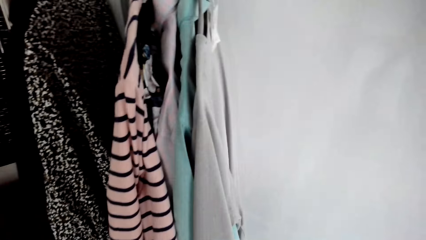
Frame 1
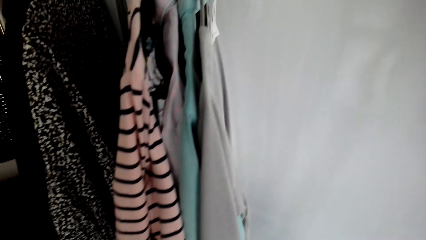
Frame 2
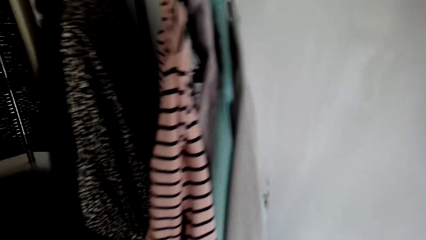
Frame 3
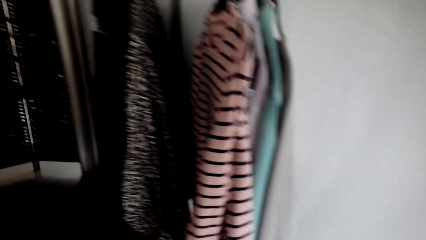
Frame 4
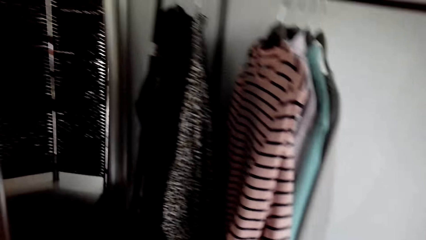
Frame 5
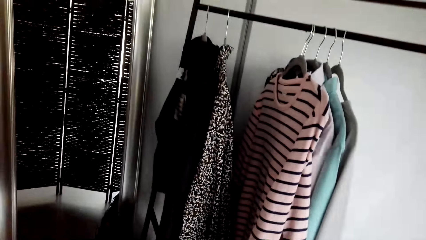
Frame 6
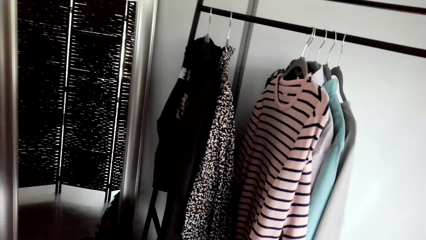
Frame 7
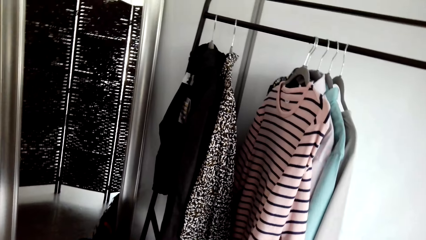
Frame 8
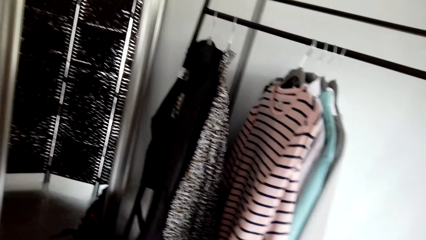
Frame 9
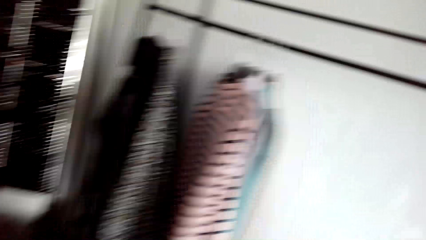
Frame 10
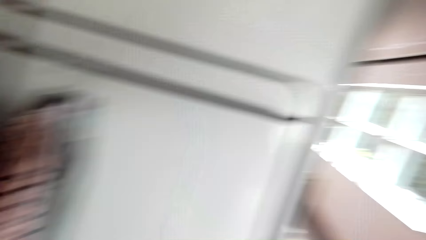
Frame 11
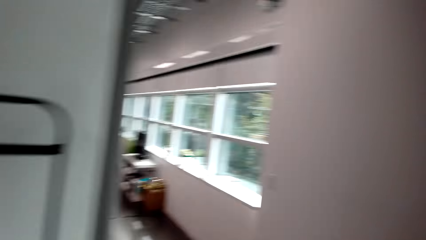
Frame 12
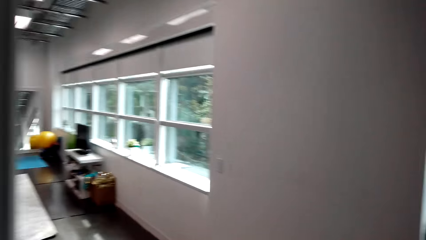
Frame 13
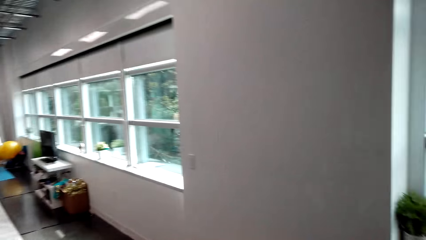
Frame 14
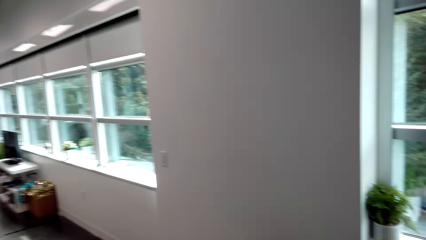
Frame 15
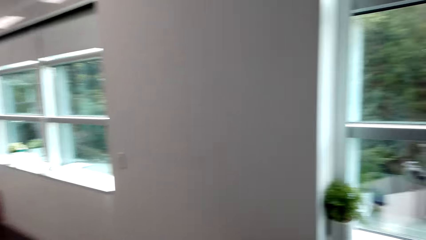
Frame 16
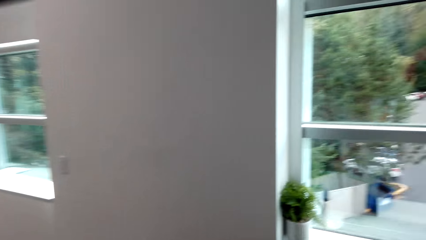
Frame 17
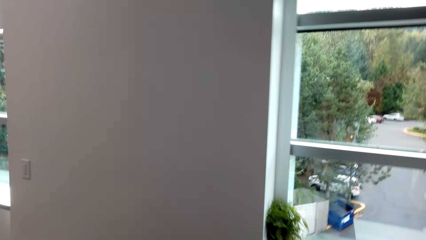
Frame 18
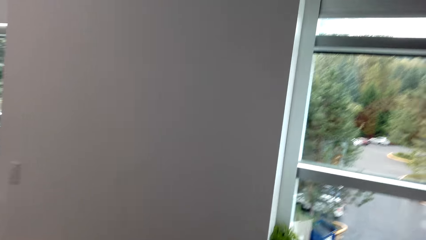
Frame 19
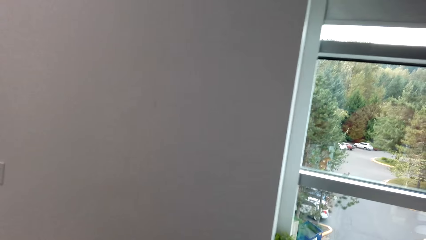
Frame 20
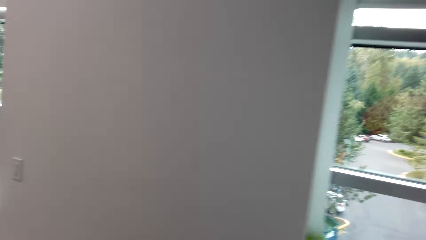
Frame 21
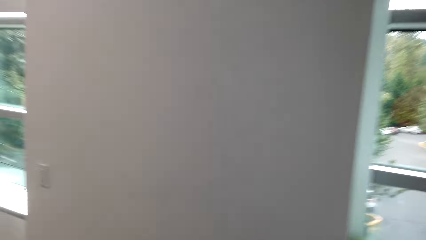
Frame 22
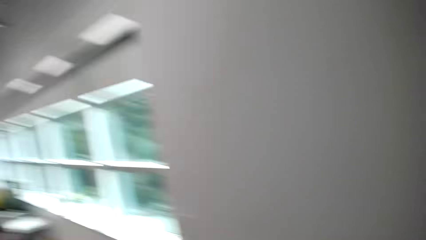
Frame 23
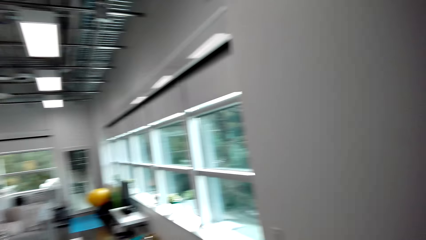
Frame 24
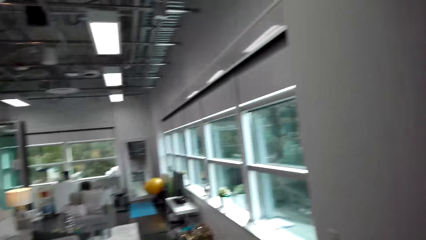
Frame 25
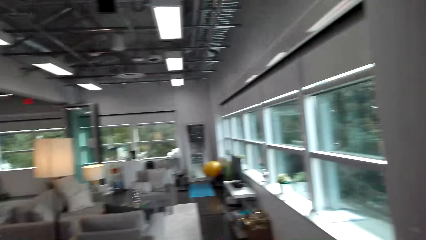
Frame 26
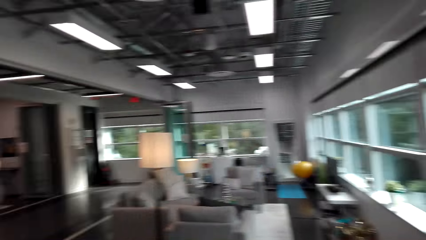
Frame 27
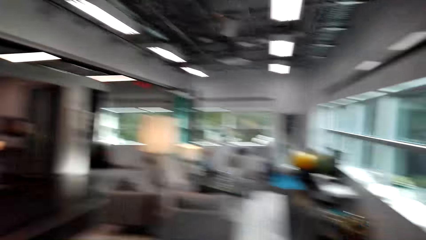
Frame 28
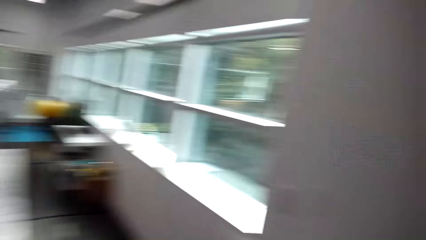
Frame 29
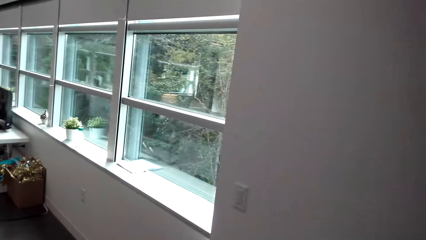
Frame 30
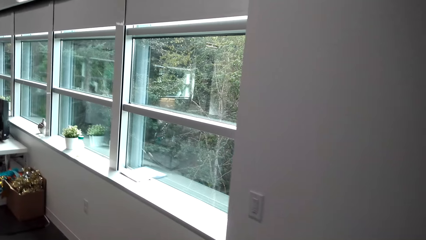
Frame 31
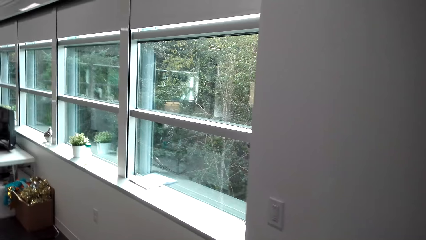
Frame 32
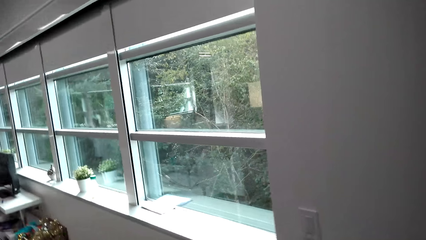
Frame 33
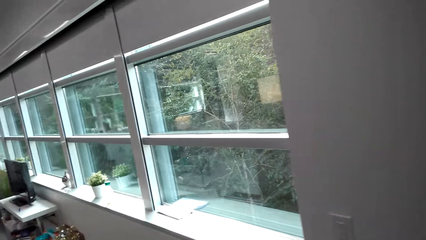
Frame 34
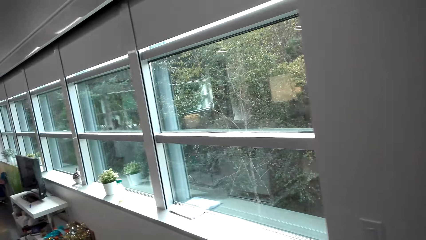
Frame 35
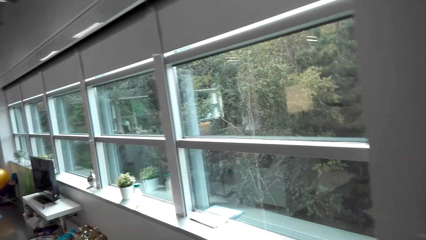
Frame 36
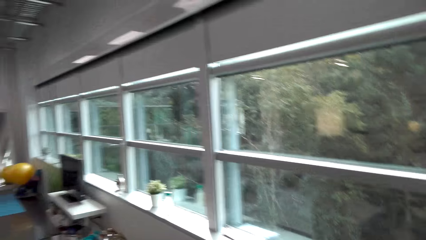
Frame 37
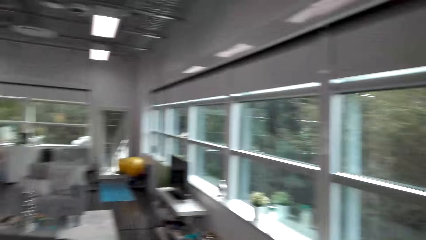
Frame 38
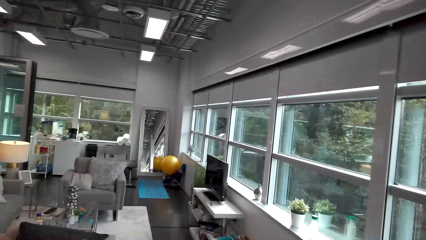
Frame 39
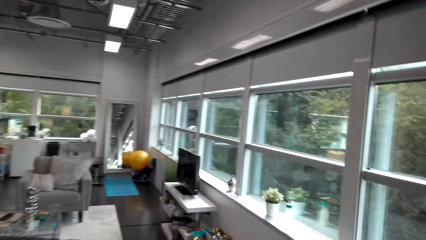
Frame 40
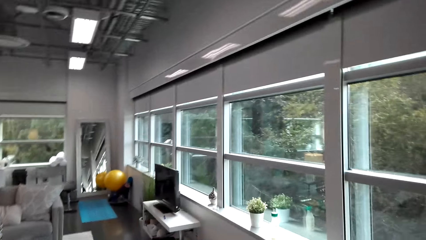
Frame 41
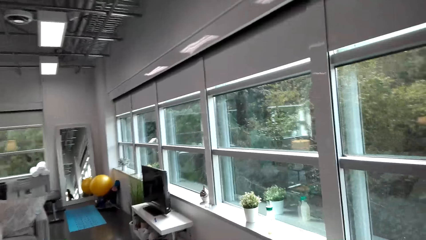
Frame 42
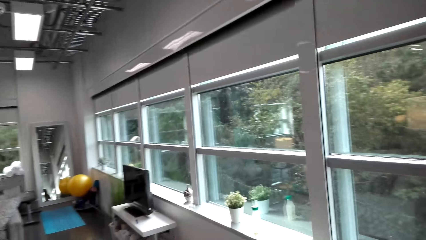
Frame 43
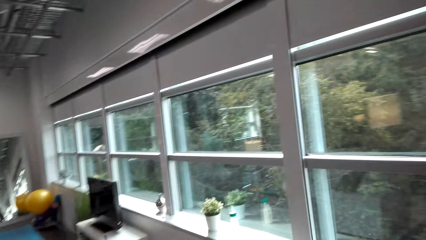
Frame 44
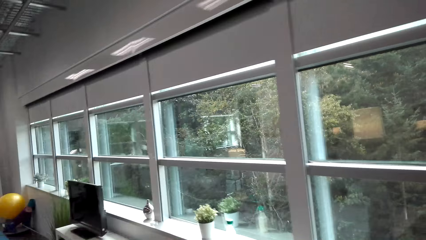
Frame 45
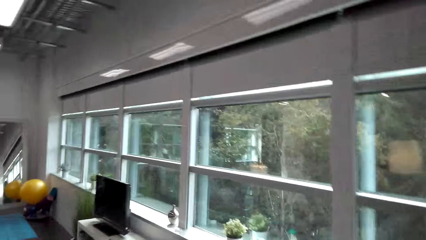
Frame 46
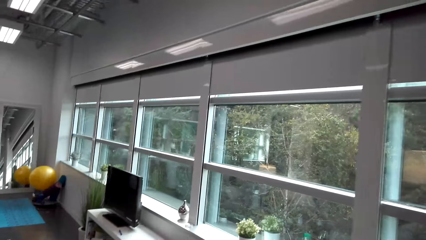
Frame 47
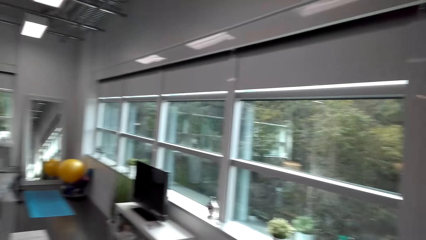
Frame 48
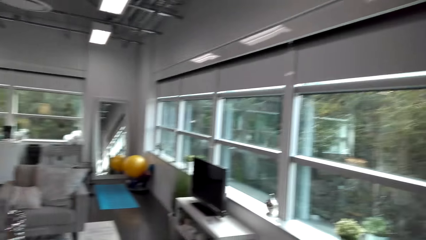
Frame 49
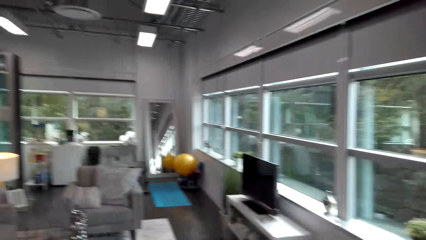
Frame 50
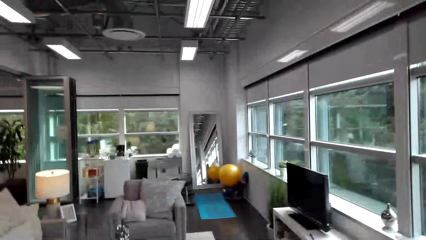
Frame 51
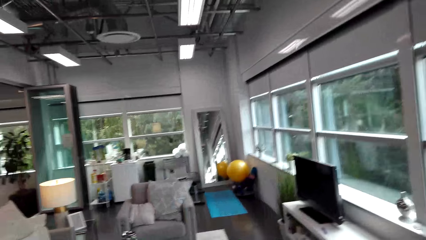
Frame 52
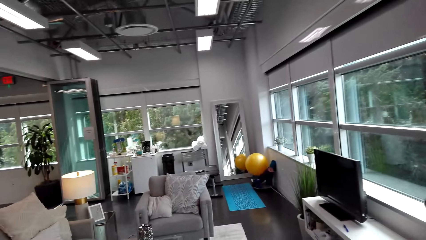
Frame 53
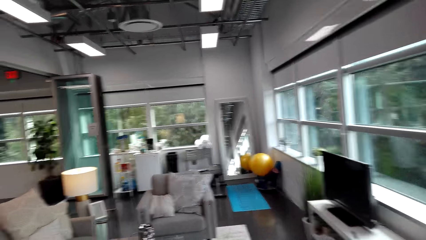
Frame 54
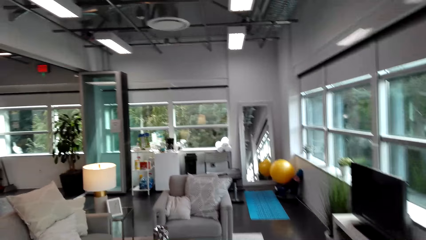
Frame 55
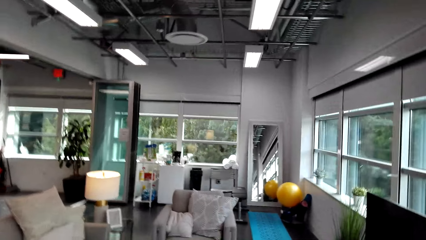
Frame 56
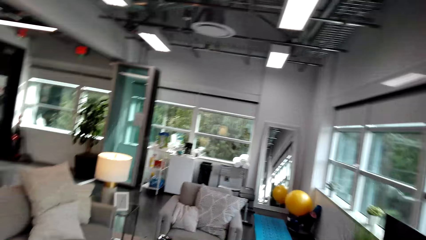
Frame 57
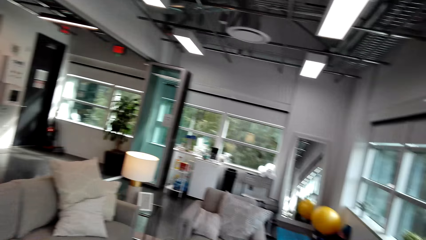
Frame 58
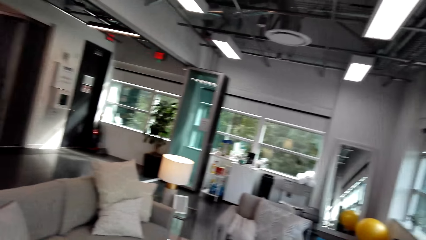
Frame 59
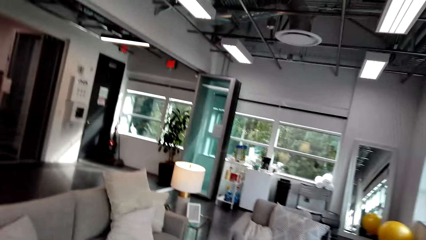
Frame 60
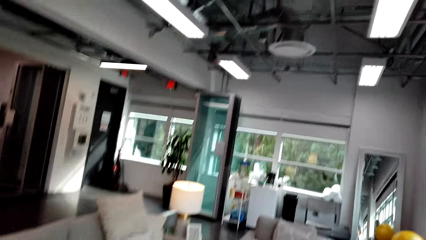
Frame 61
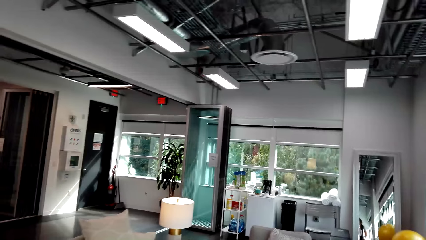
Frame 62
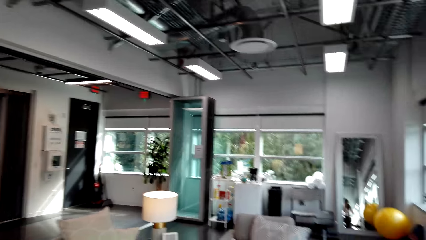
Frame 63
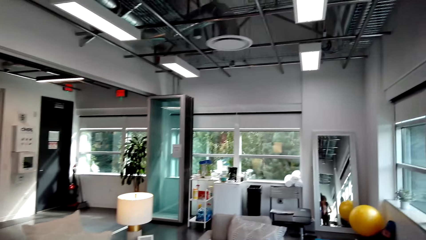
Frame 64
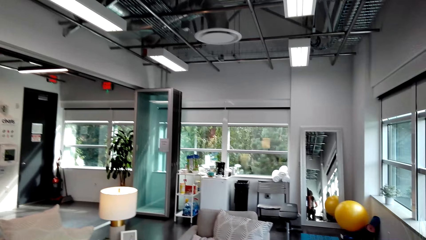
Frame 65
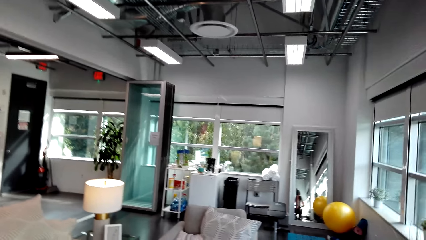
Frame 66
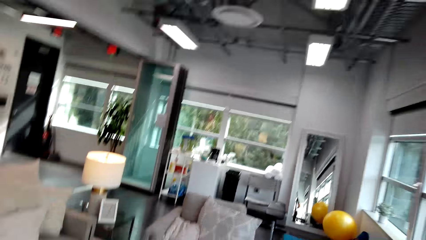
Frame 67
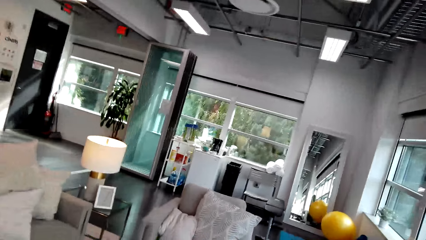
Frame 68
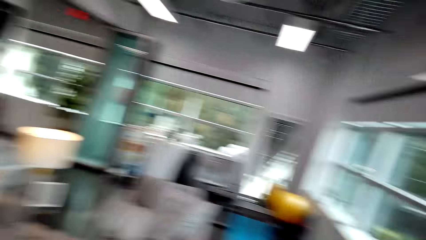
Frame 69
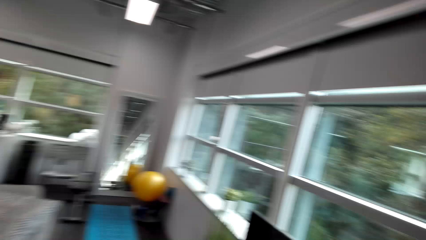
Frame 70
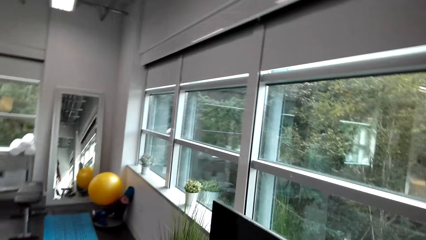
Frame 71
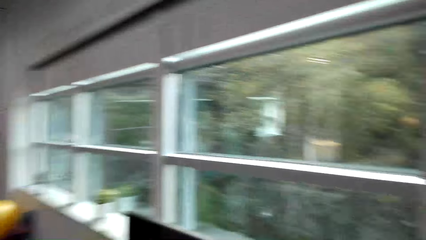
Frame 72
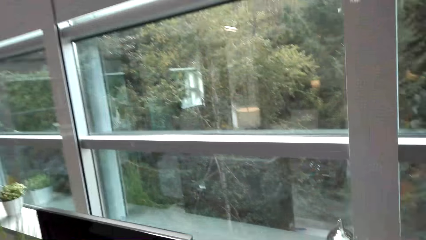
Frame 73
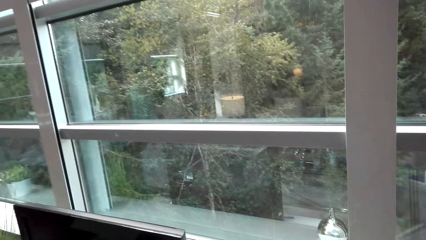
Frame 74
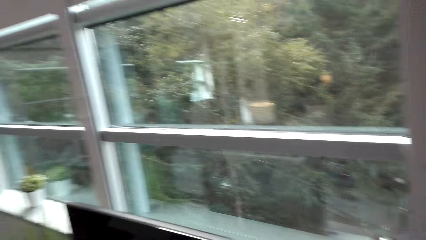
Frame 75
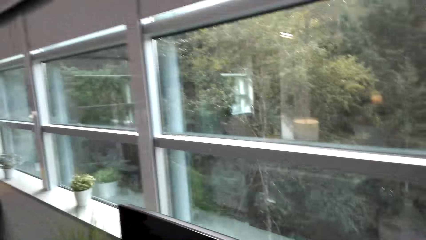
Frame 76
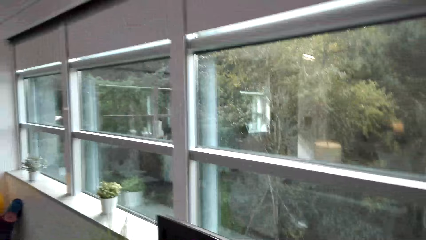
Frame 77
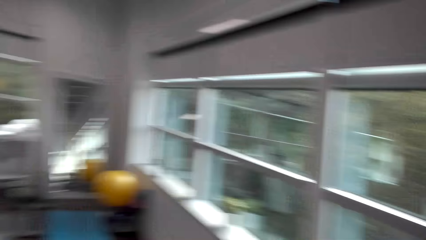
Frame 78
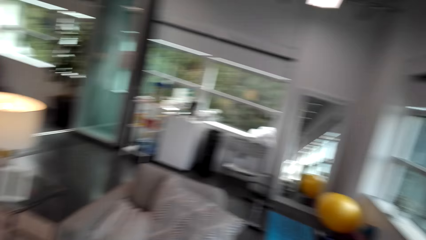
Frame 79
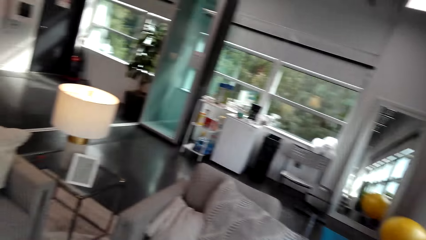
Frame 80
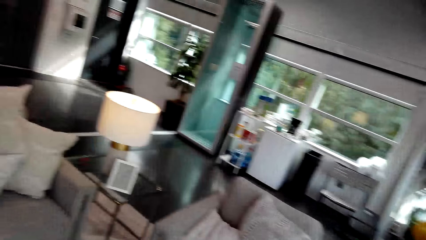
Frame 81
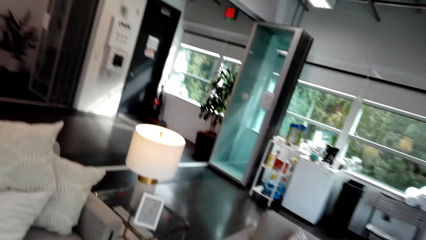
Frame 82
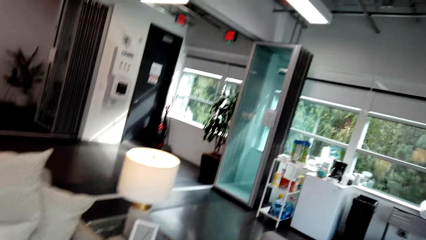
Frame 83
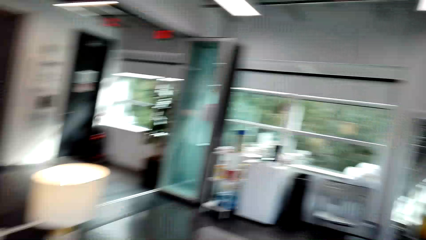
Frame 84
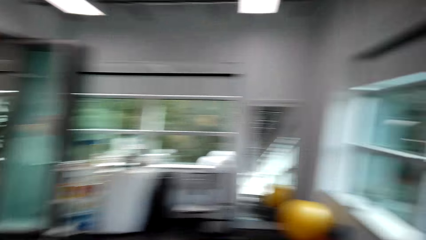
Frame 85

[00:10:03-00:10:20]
The camera wearer looks around the house. They talk with the lady and walk around. They walk in the living room. They look through the window.
